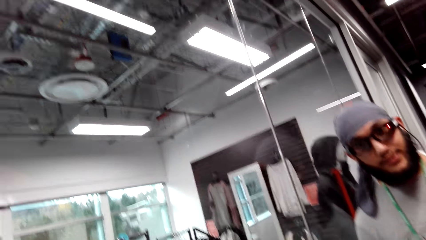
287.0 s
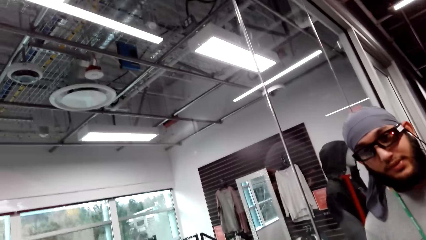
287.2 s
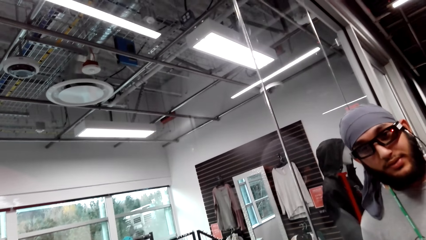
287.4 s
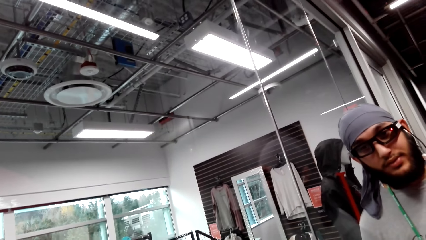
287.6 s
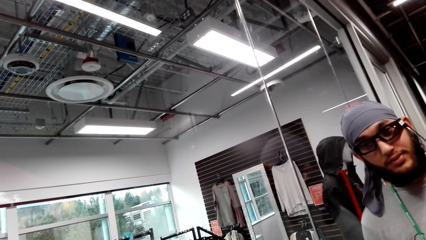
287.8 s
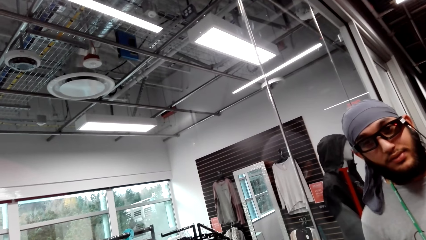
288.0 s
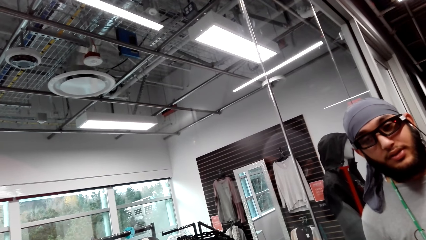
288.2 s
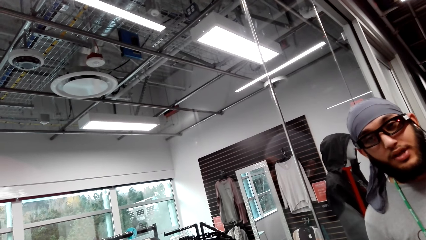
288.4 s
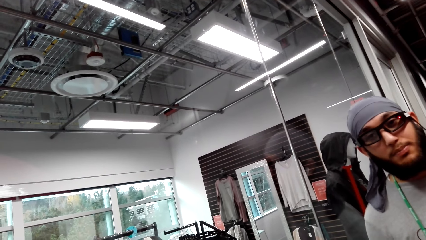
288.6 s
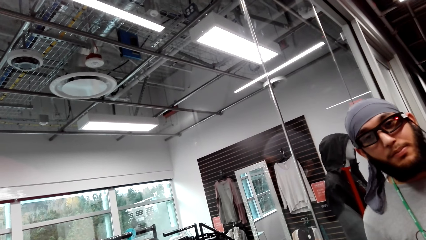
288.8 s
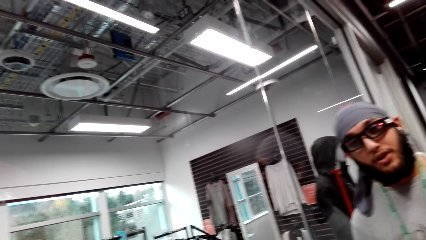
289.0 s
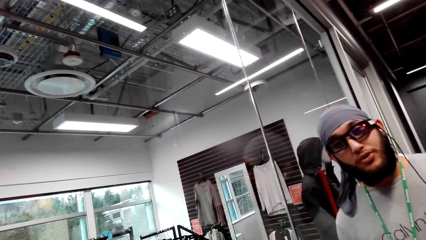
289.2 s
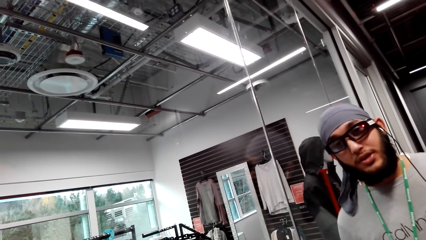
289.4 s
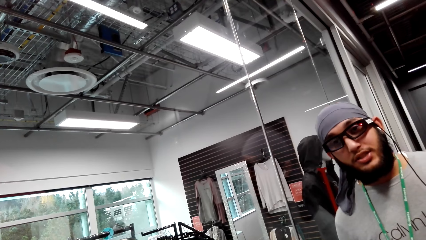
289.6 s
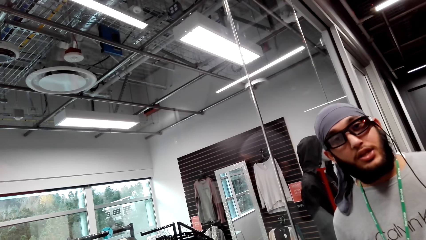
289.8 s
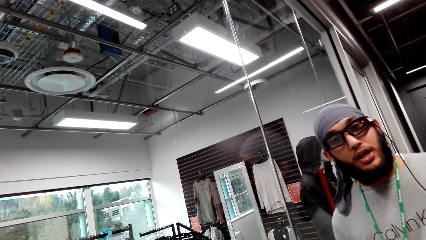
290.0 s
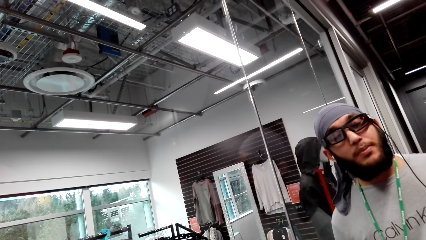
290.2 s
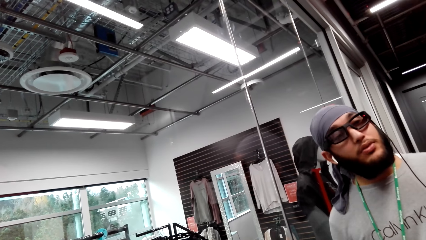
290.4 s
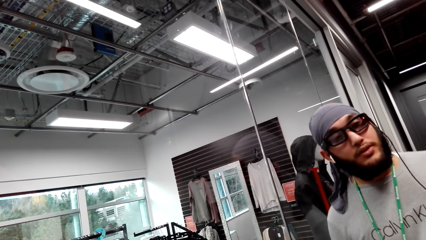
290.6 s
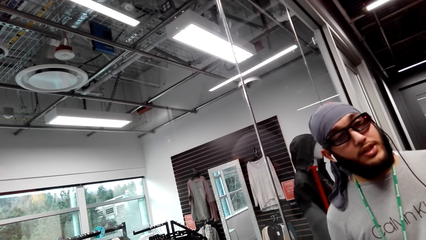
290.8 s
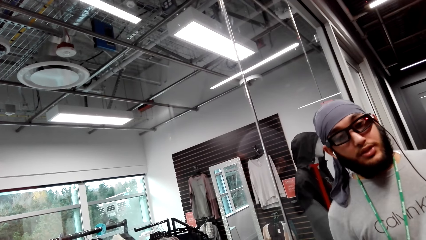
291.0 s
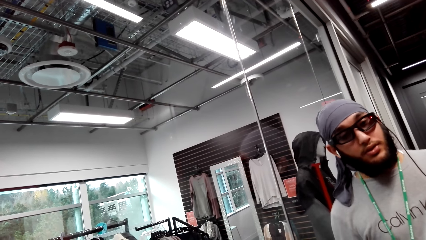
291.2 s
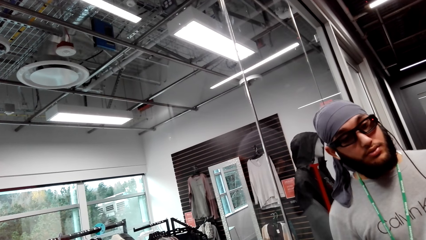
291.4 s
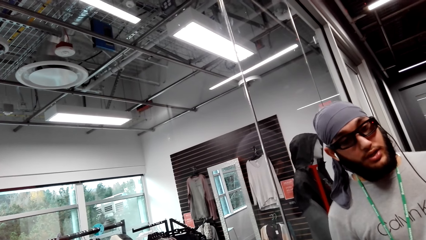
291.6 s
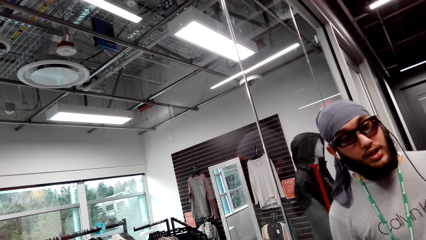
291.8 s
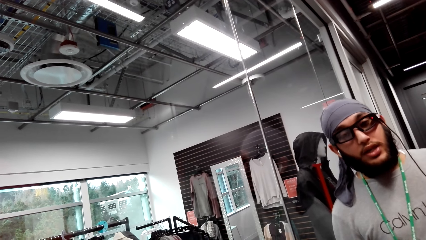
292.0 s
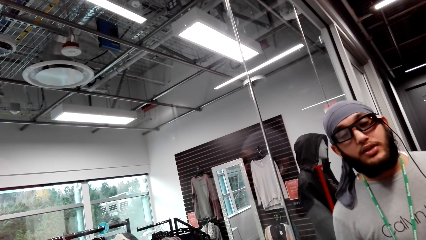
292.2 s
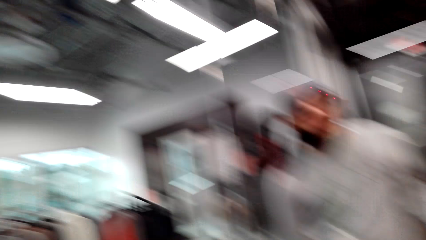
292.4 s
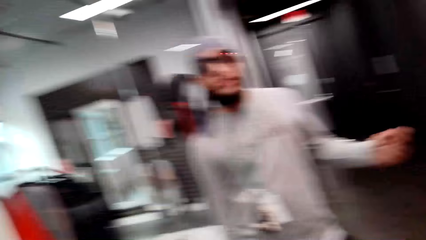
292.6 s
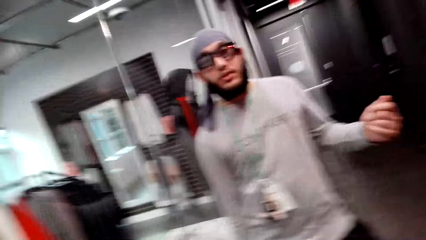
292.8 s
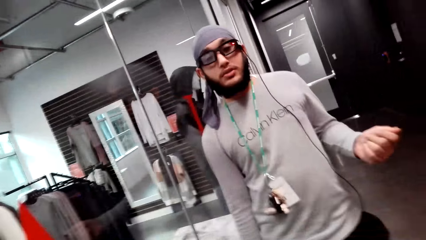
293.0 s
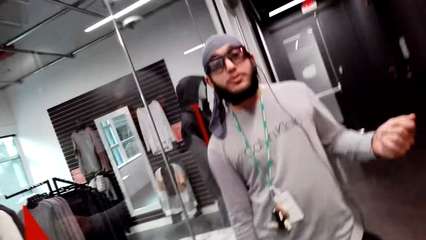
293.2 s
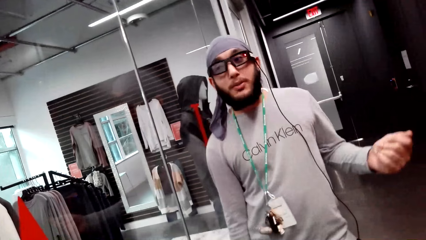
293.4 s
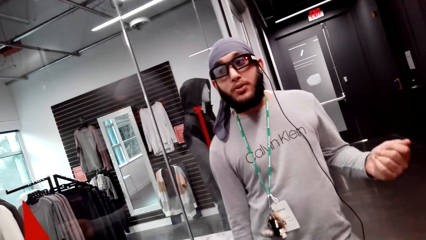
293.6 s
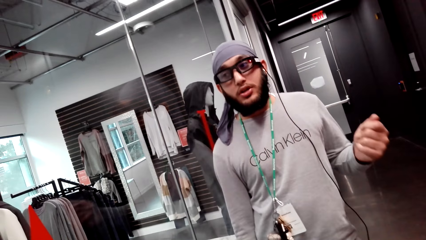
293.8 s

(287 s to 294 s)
The camera wearer talks to a person.

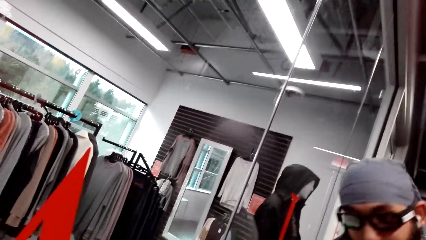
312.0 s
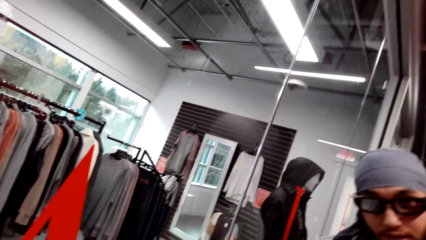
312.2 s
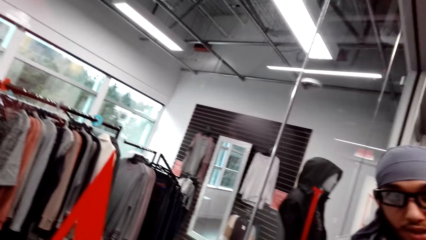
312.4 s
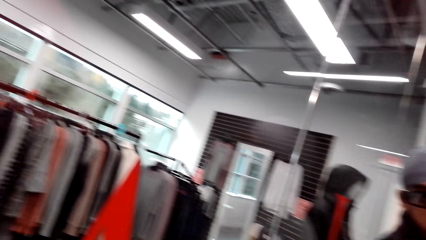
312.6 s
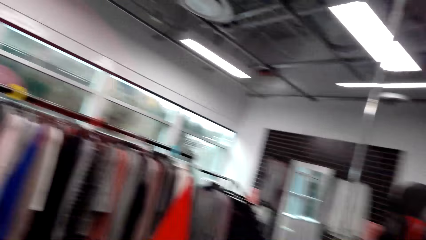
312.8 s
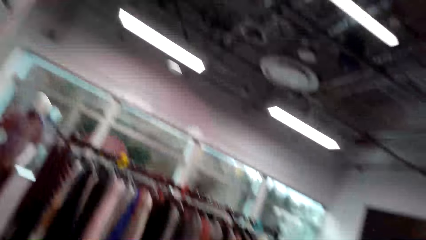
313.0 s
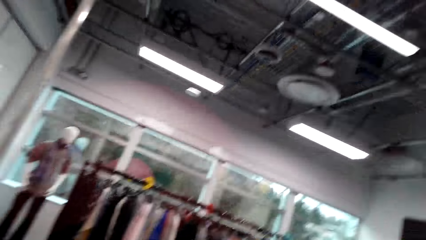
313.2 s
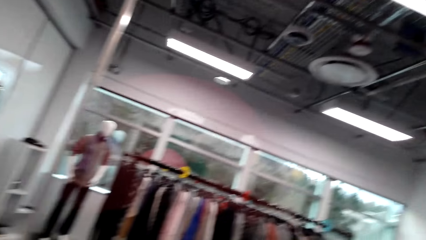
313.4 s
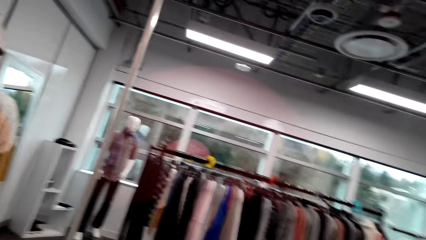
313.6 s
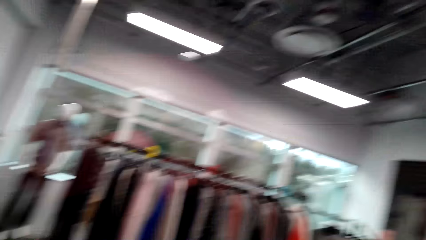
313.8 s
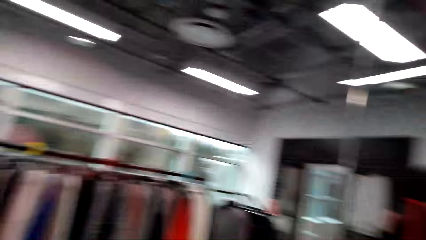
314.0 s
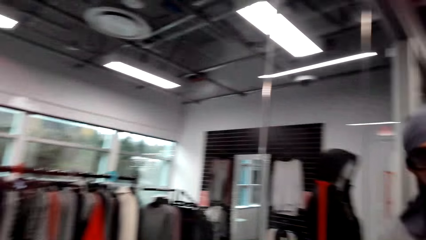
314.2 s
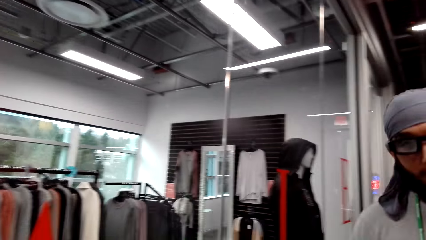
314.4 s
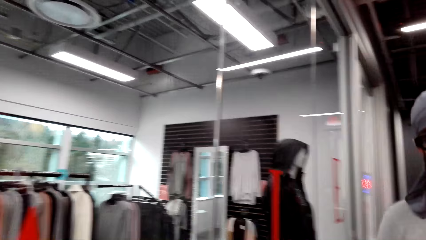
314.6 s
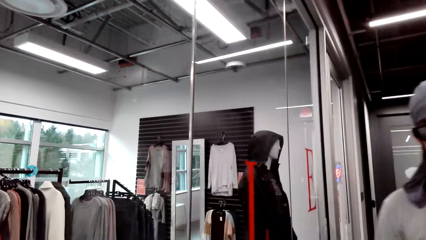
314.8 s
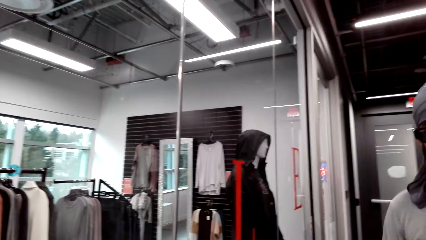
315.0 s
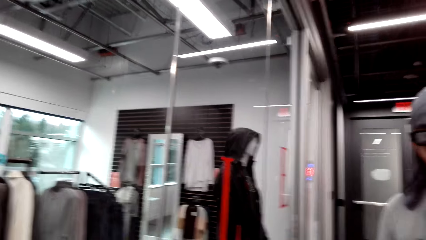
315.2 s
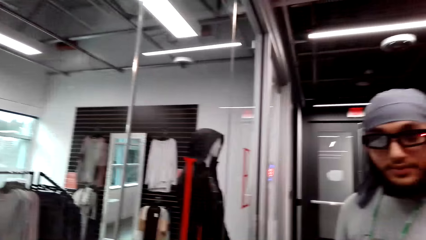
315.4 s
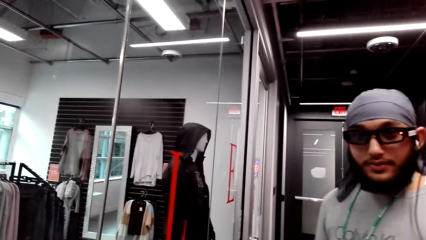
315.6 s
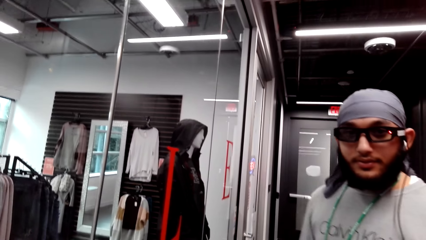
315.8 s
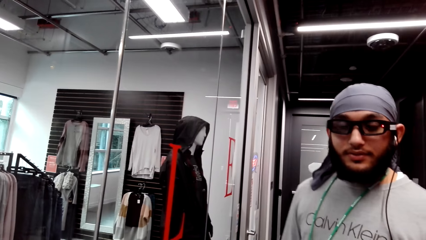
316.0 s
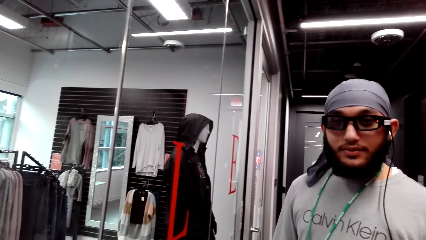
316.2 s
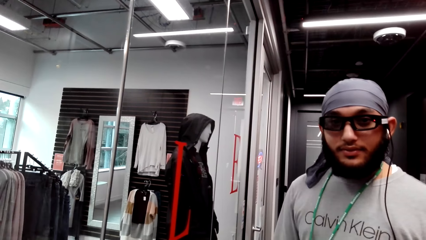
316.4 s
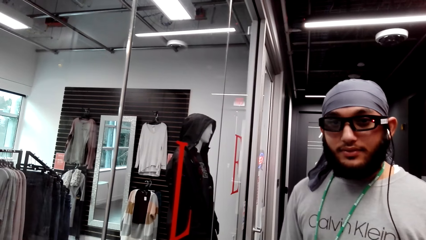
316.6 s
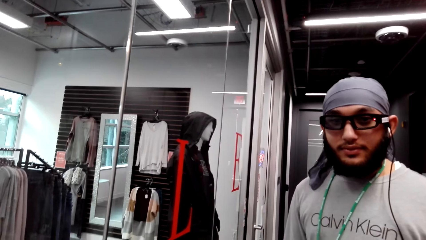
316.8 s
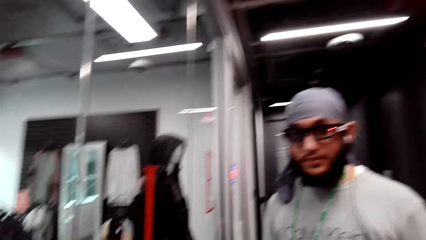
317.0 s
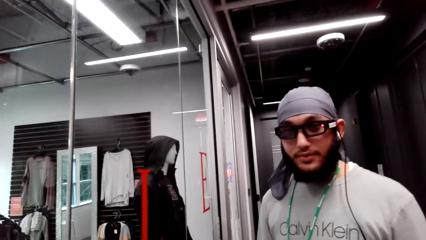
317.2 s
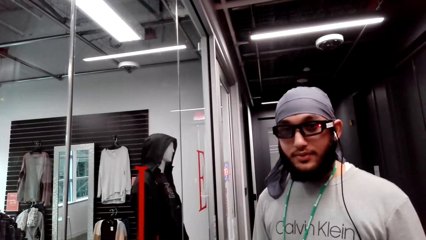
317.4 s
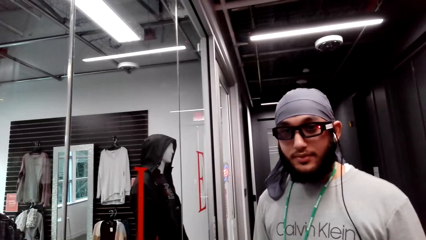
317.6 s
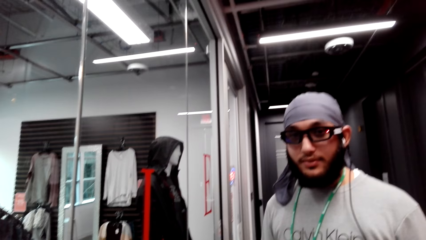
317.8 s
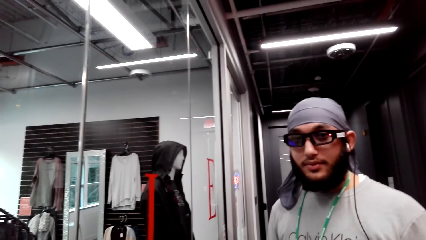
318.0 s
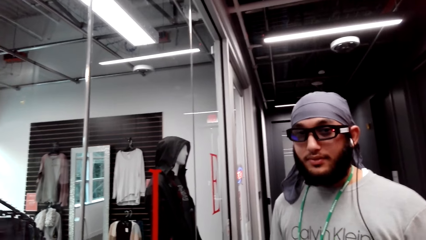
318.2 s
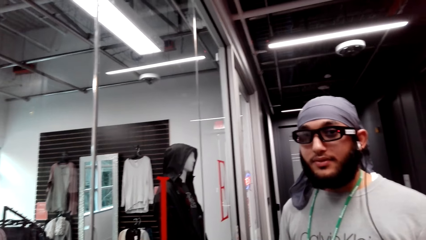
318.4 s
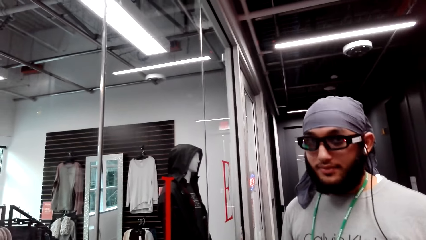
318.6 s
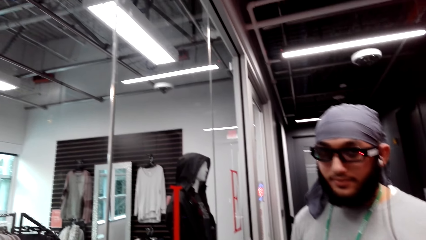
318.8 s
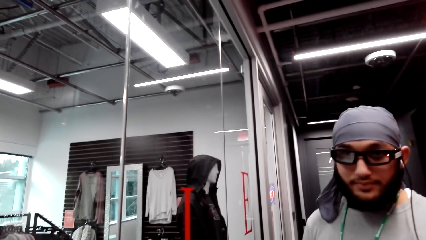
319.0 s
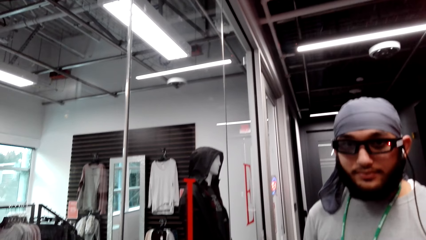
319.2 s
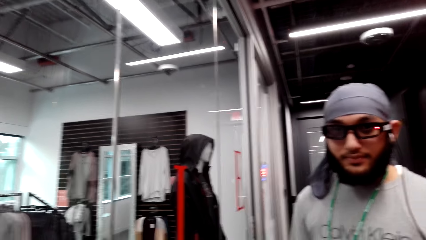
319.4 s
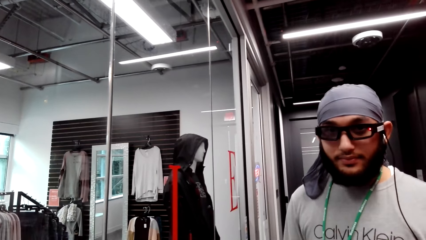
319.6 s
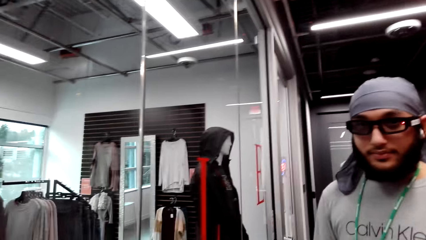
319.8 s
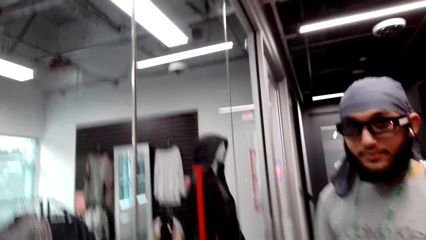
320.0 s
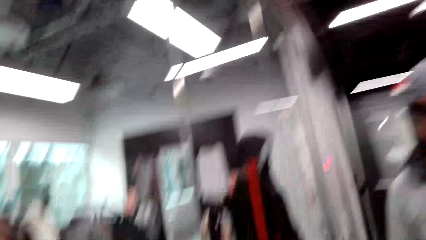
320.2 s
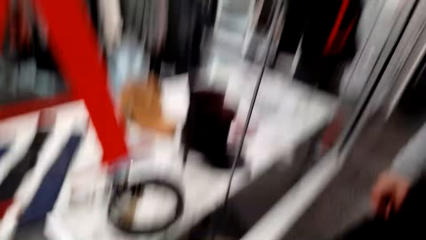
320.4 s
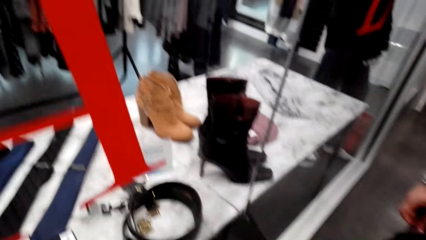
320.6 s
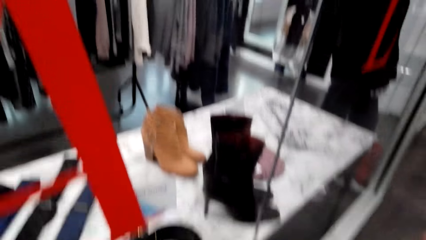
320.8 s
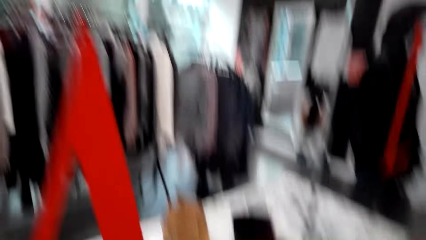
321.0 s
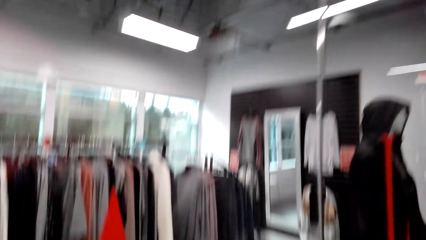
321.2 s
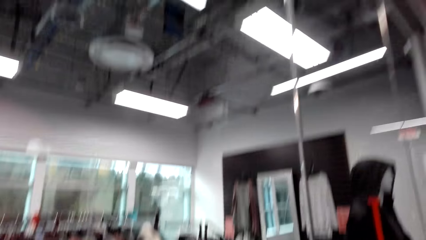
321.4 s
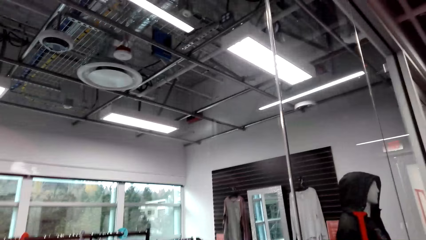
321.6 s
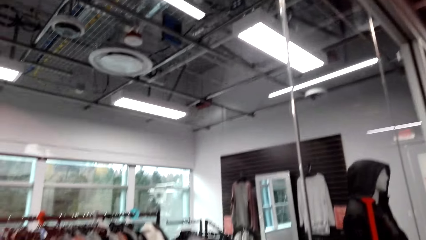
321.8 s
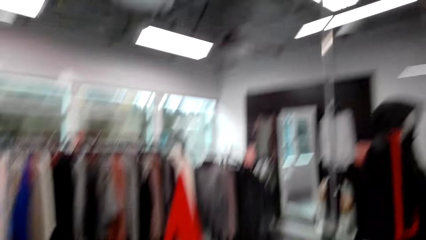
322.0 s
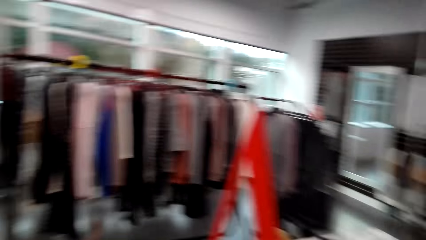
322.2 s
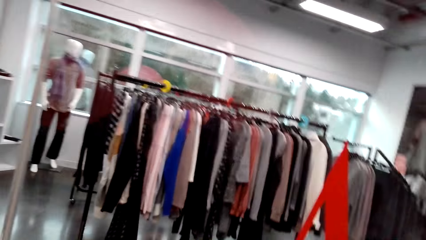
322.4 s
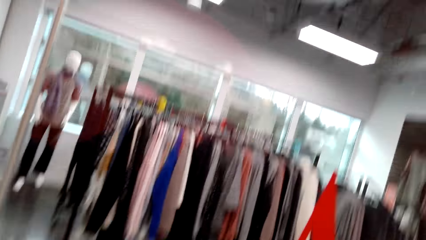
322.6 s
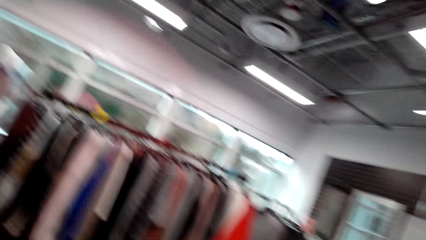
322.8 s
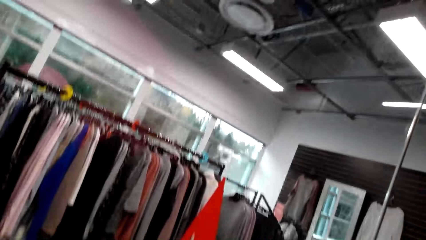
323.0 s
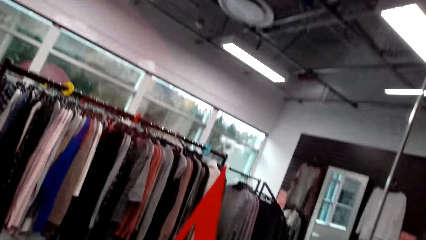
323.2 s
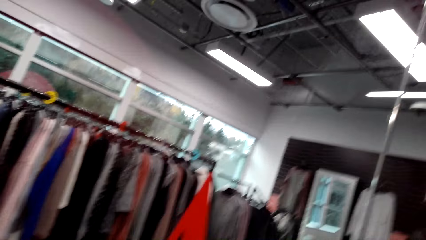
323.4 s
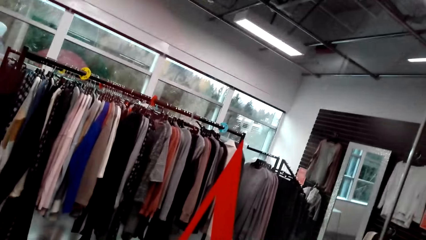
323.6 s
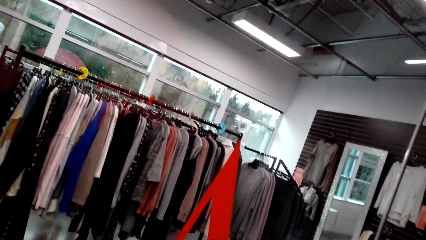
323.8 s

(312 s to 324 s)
The camera wearer looks aside. They look around. They talk to a person and look at the person.
